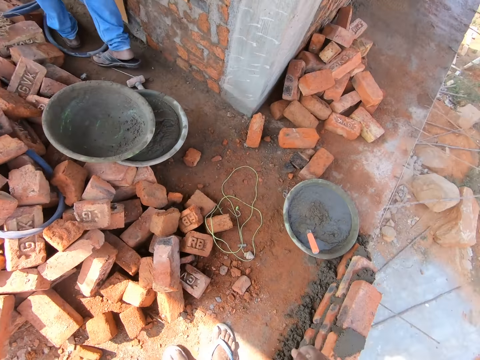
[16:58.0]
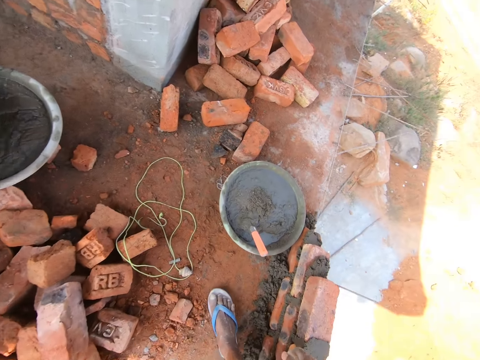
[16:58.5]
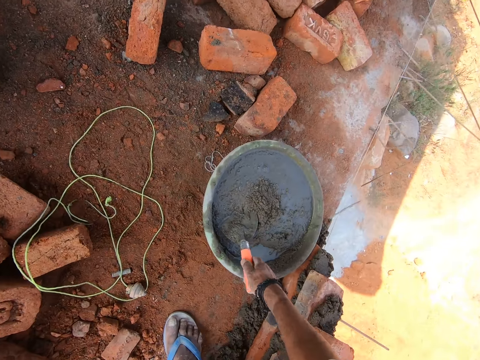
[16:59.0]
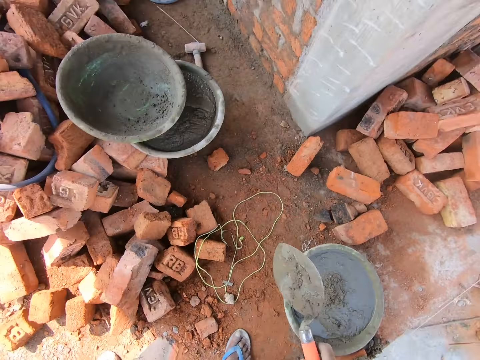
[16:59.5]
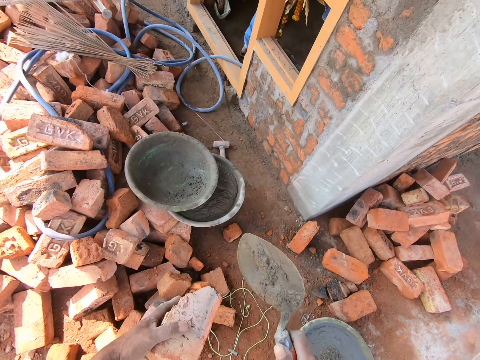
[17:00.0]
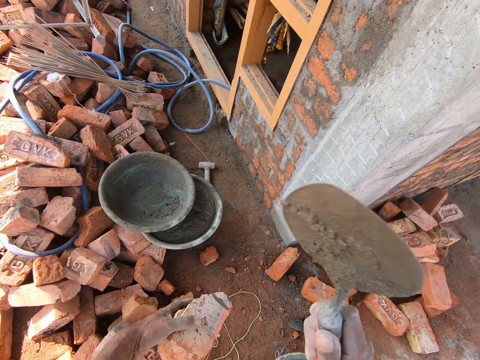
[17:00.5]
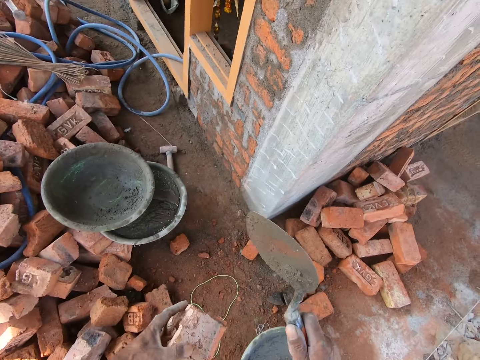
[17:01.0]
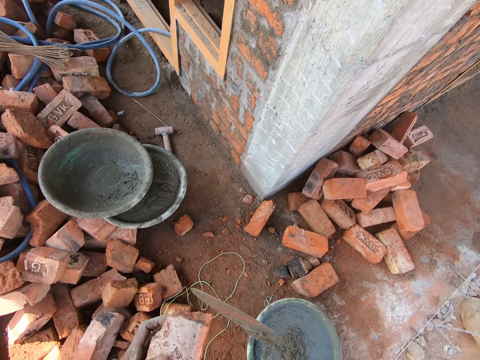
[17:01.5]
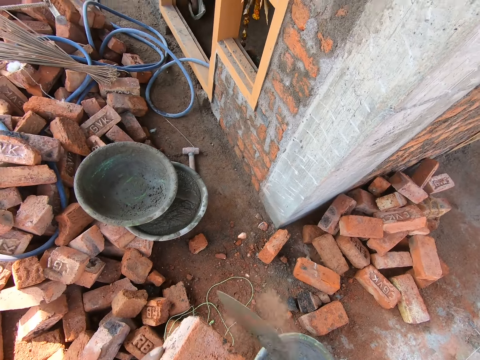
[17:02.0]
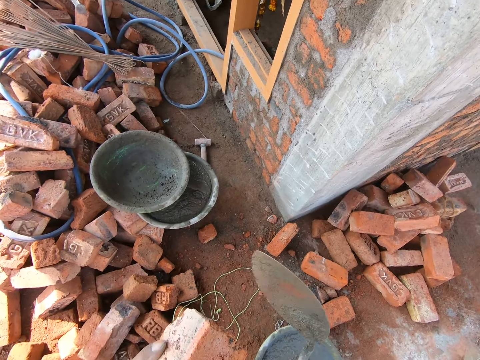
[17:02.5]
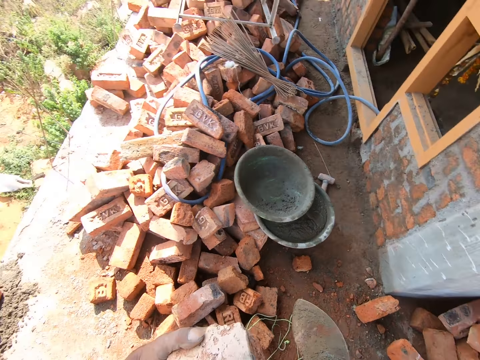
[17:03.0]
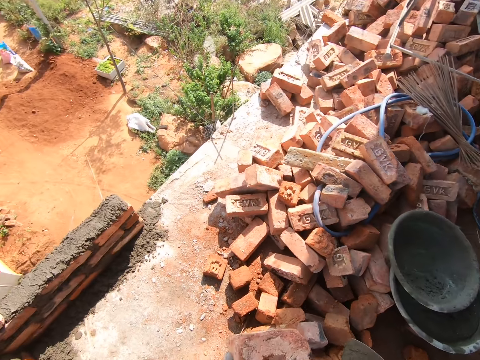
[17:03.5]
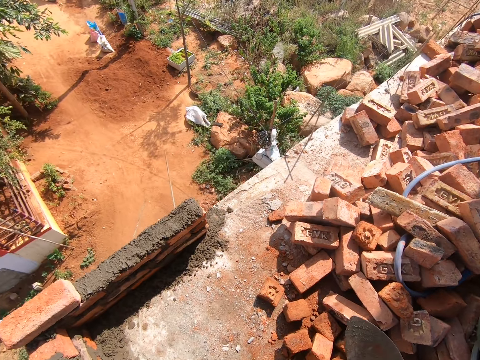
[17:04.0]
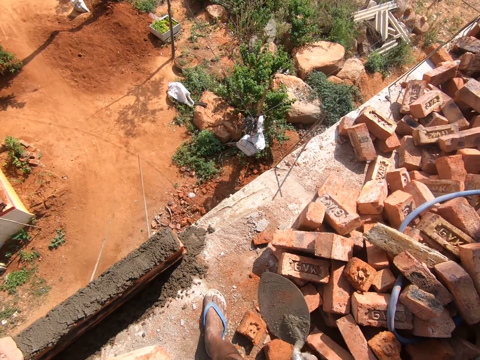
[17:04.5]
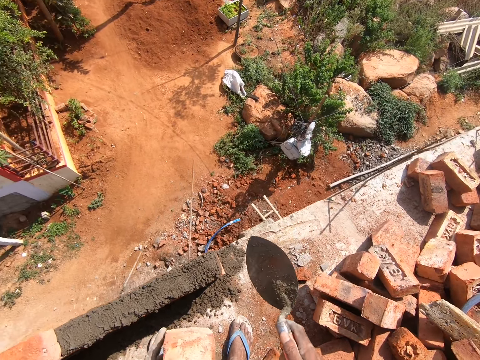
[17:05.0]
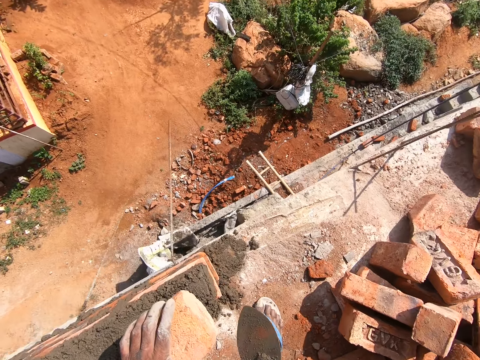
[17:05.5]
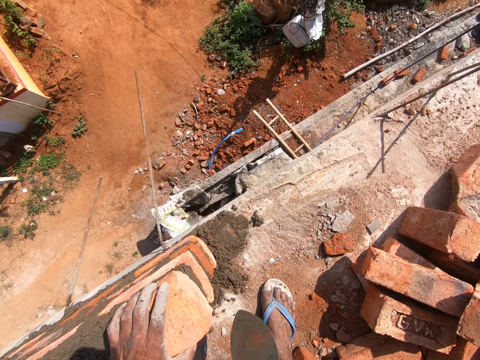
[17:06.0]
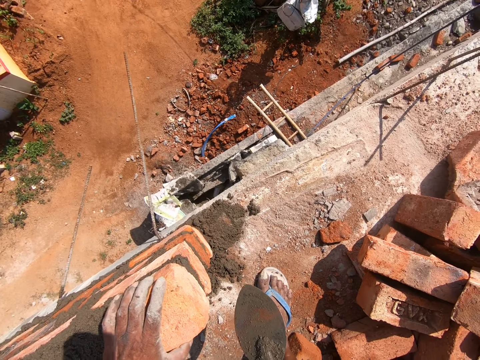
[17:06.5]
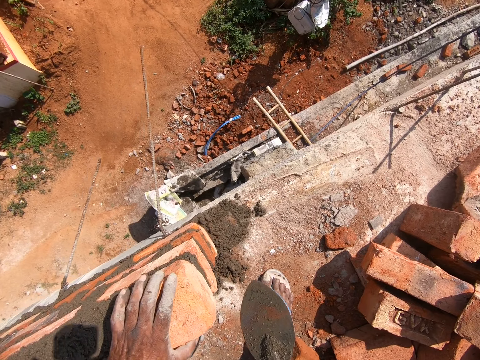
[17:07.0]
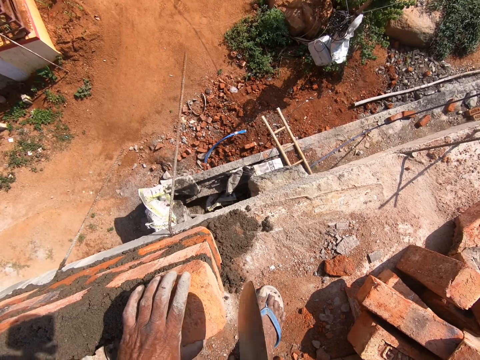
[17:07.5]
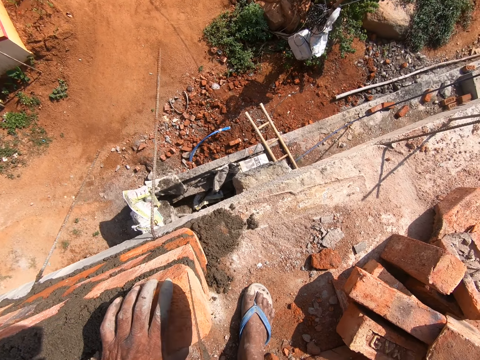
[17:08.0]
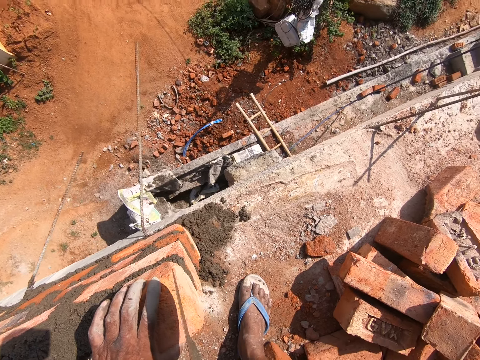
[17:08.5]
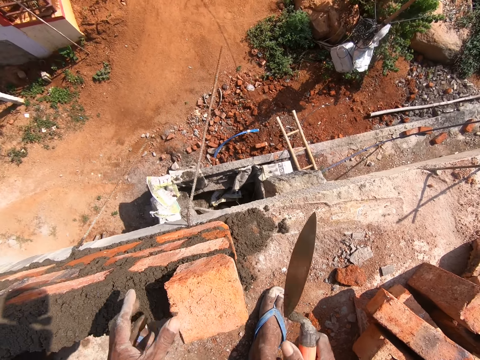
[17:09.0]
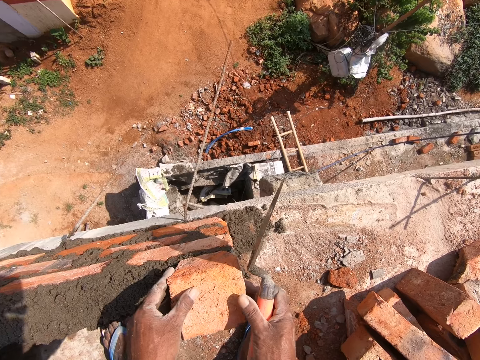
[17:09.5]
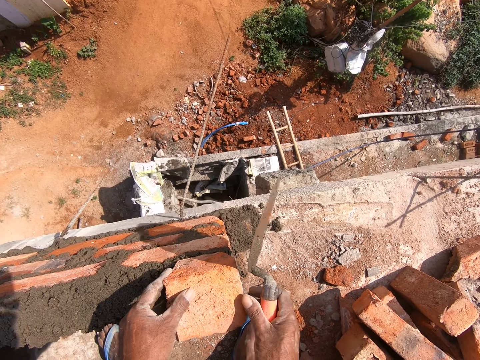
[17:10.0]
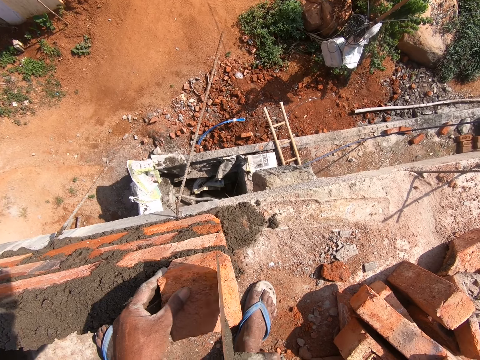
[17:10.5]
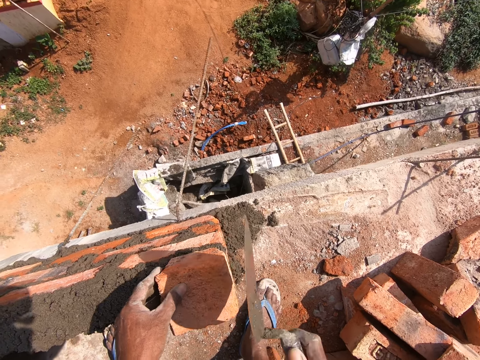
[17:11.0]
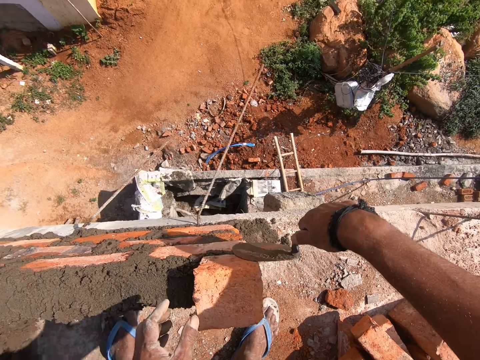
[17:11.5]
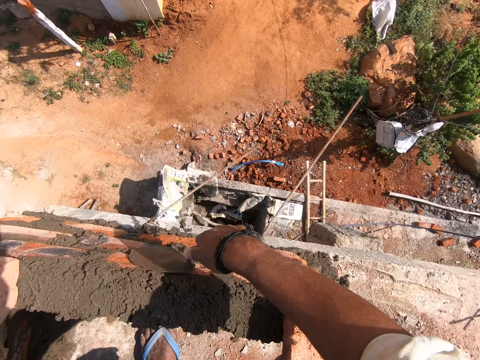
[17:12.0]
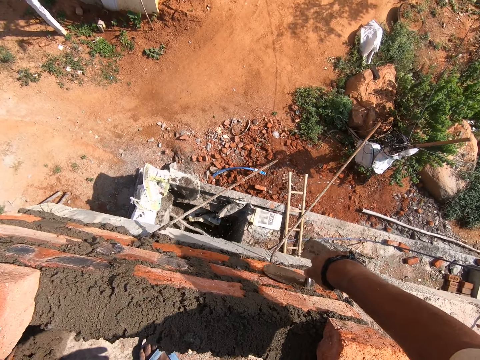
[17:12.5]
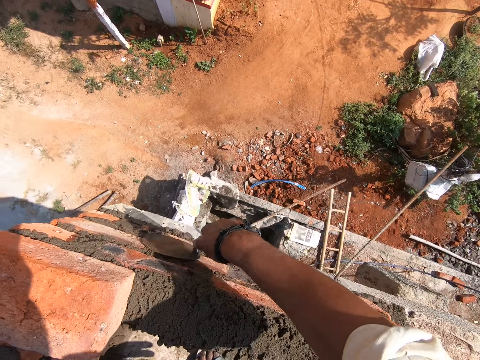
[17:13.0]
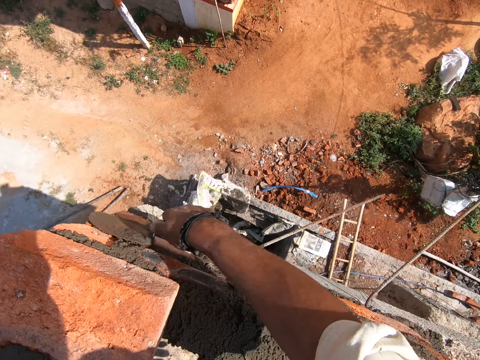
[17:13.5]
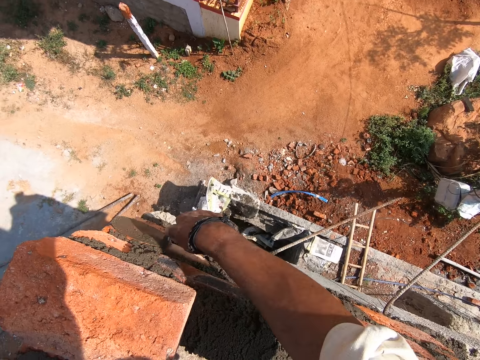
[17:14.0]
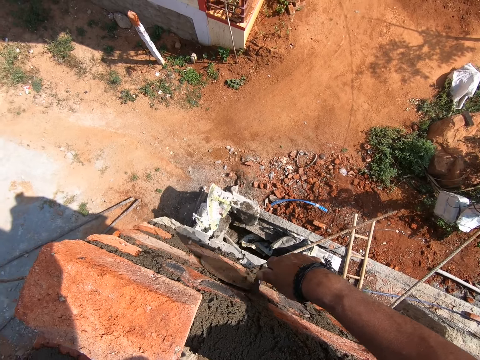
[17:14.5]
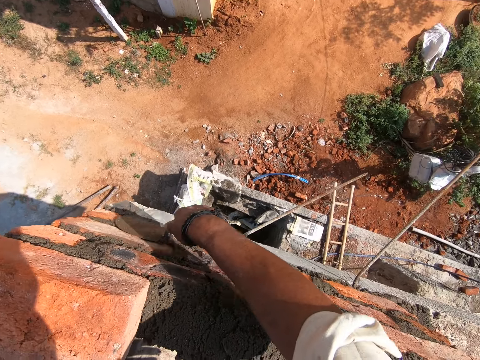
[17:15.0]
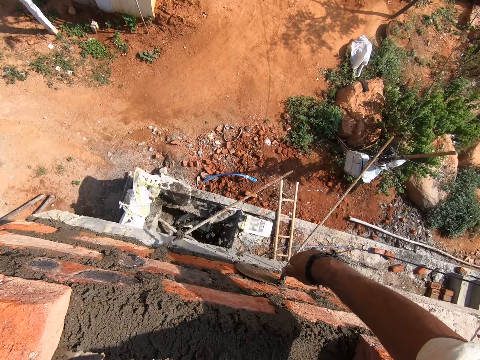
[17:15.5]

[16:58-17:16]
The camera wearer picks the trowel. They break the brick with the trowel and hit the brick with the trowel. They put the brick on top of other bricks. They break the brick with the trowel. They plaster the structure with the trowel and remove the excess cement with the trowel.

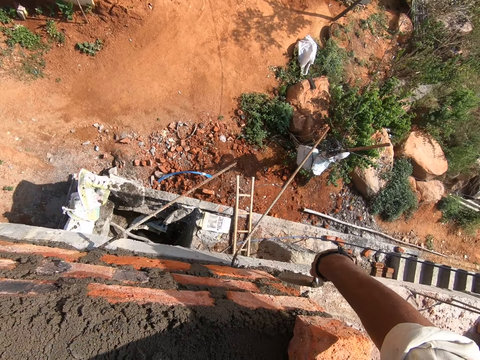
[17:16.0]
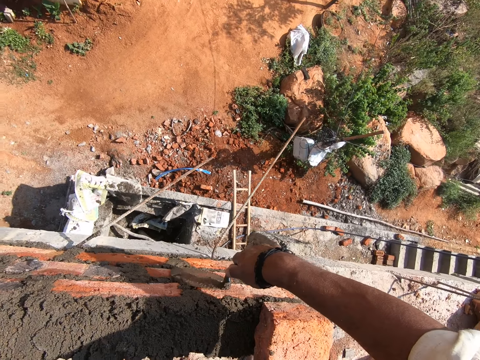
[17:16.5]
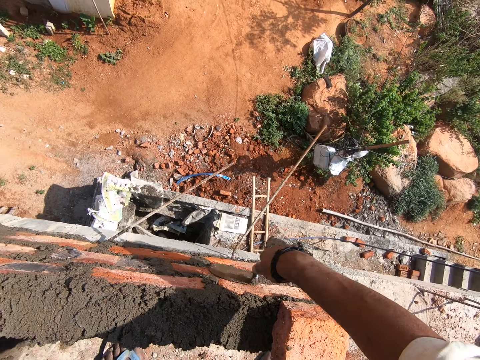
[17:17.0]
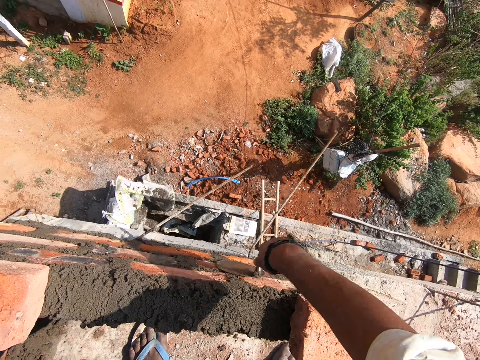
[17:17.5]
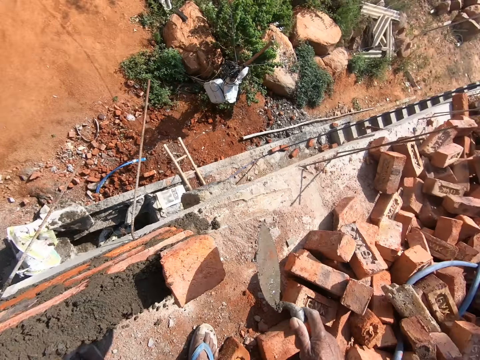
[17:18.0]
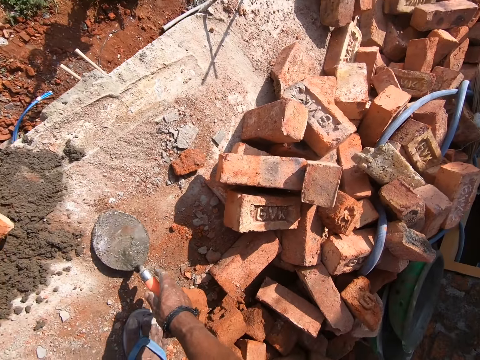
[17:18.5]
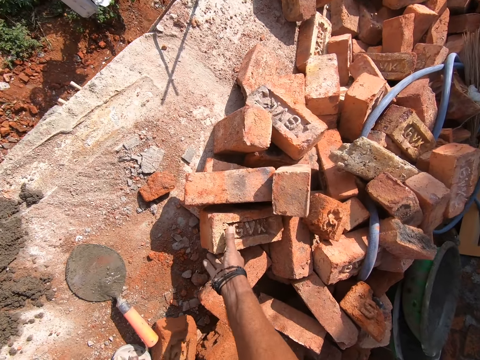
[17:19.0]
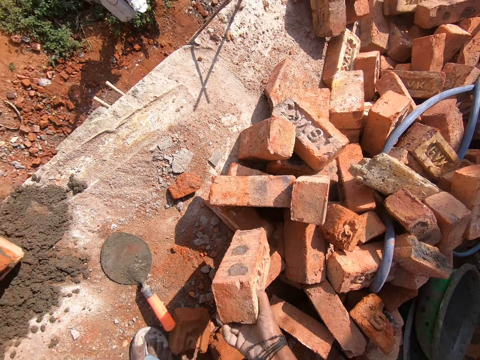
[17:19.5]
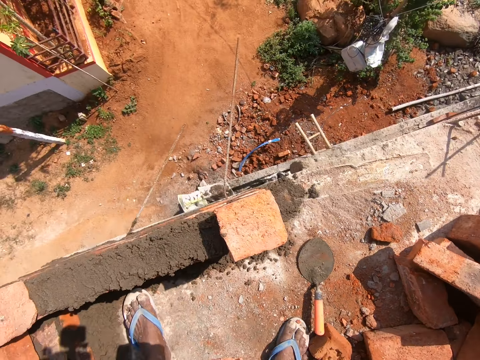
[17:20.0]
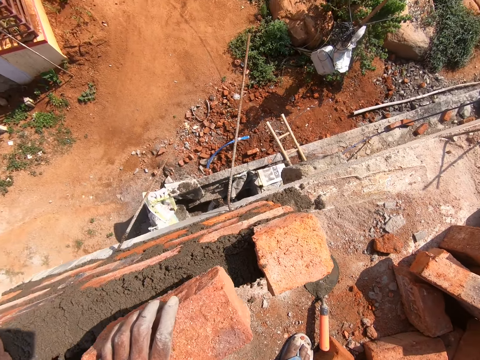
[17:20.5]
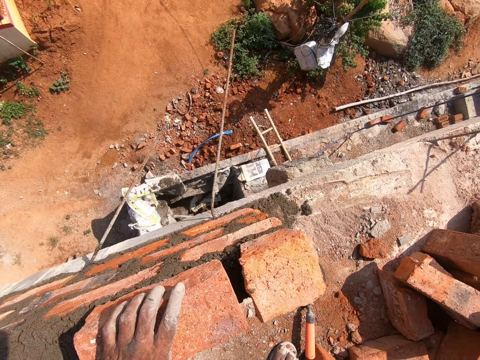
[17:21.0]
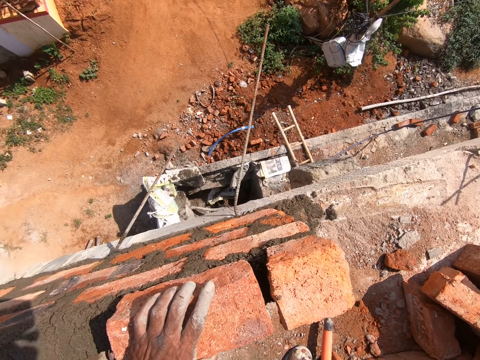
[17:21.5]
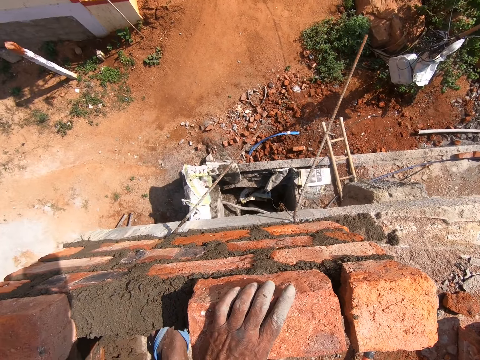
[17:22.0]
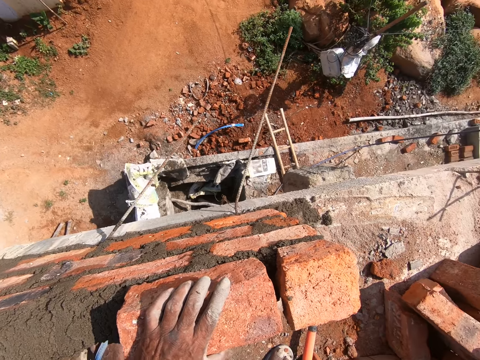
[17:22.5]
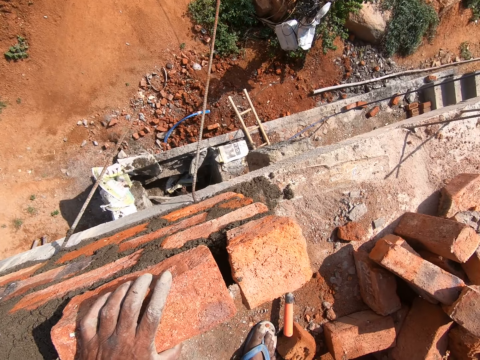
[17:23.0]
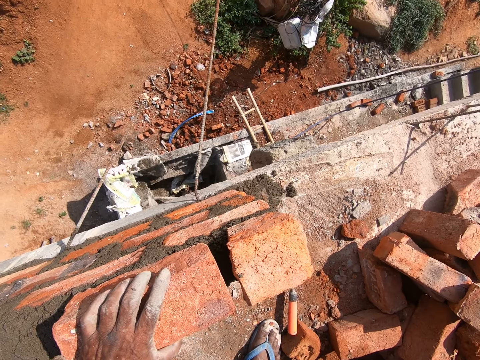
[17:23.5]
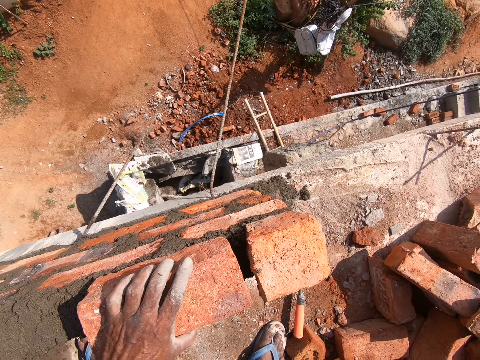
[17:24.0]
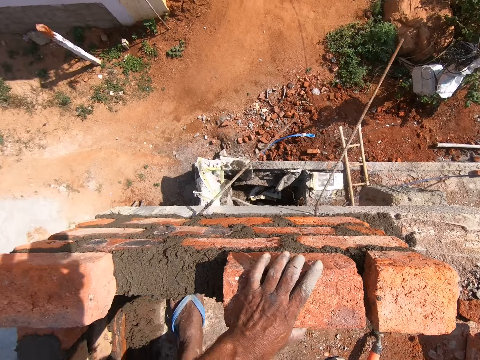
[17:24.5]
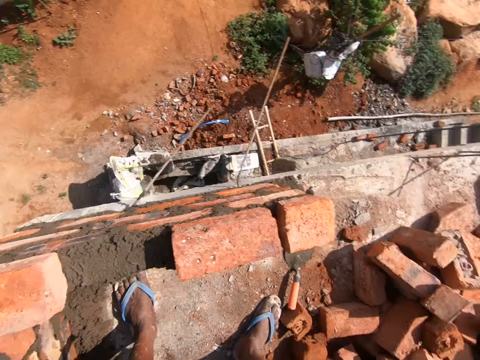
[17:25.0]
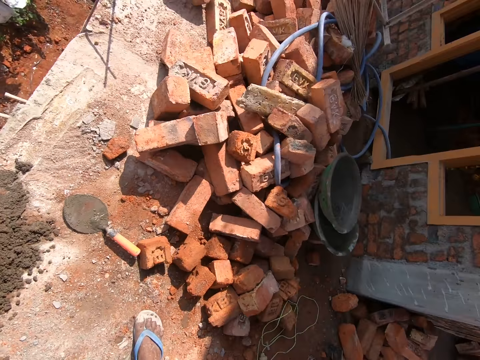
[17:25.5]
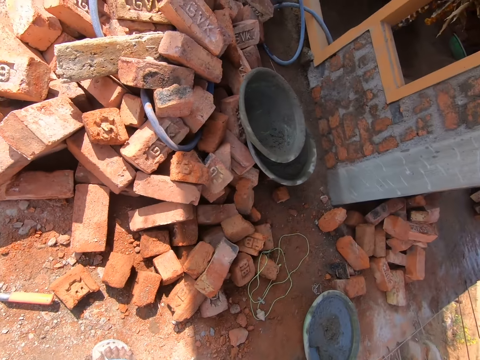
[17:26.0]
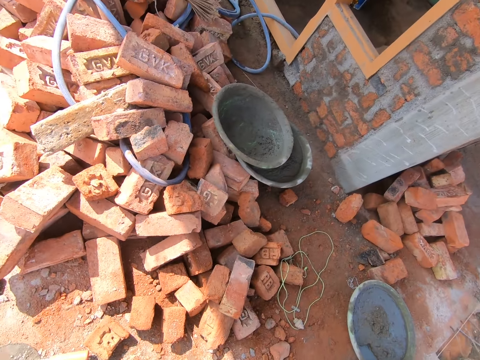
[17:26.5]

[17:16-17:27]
The camera wearer puts the trowel on the floor. They pick up a brick. They put the brick on top of other bricks.
